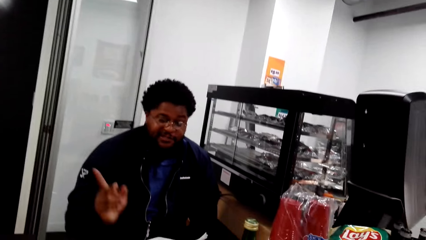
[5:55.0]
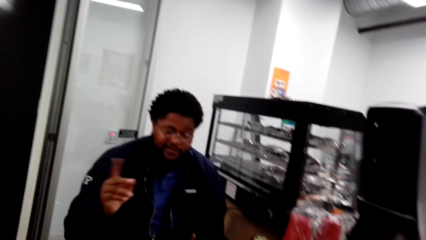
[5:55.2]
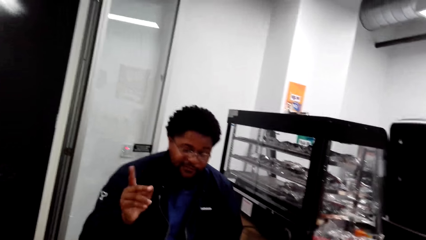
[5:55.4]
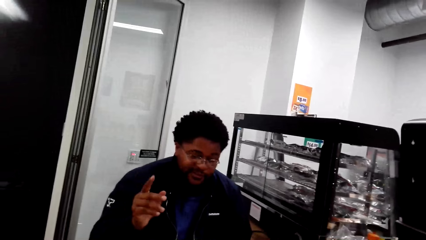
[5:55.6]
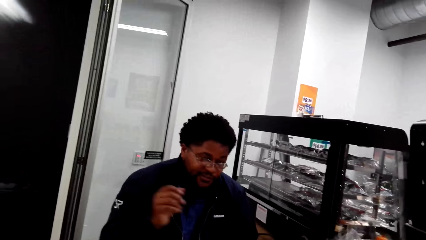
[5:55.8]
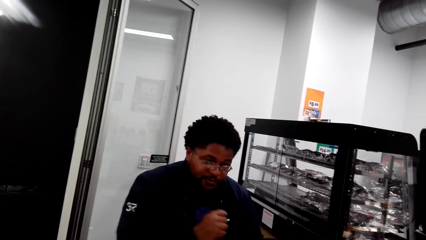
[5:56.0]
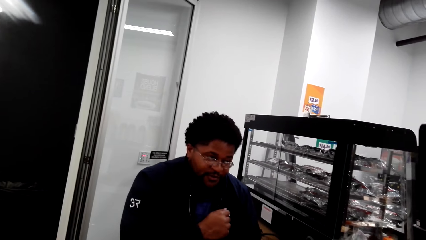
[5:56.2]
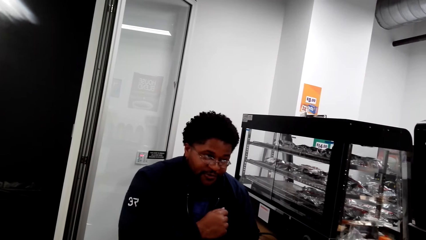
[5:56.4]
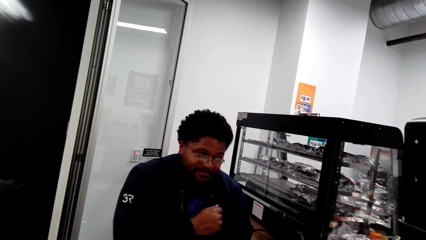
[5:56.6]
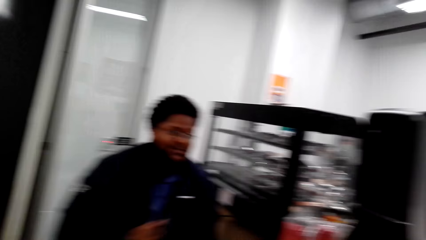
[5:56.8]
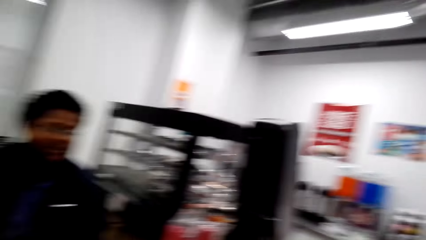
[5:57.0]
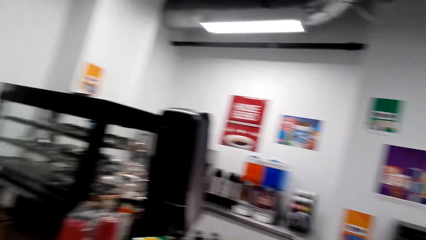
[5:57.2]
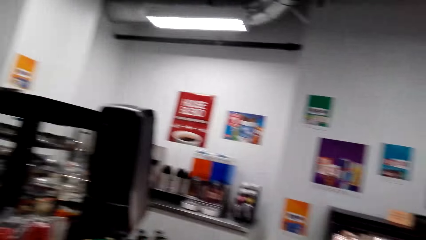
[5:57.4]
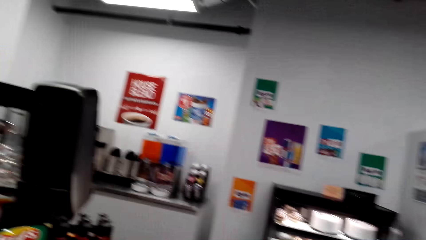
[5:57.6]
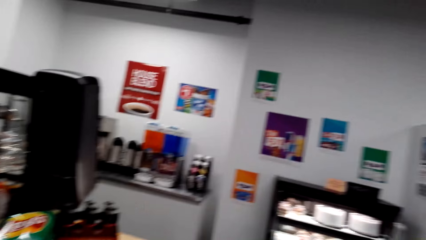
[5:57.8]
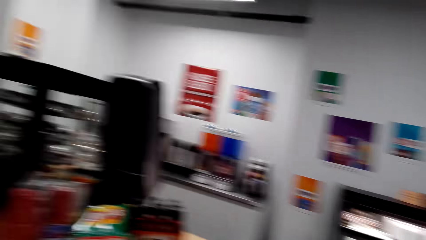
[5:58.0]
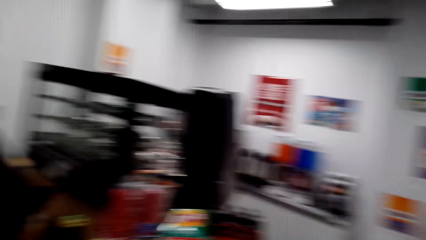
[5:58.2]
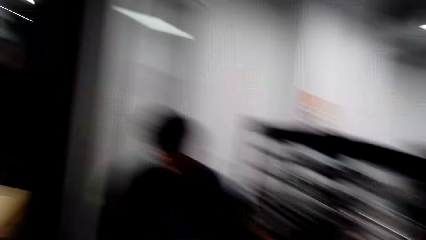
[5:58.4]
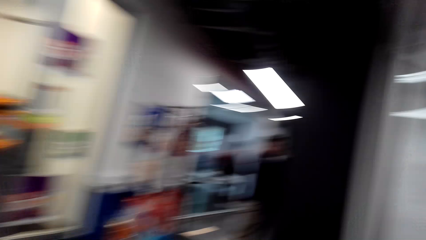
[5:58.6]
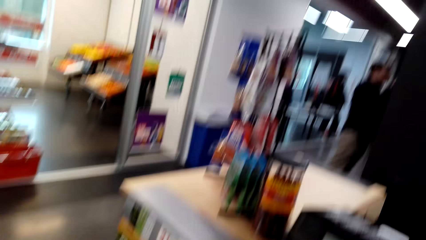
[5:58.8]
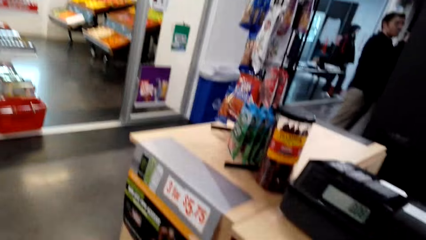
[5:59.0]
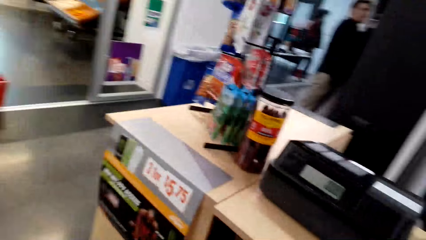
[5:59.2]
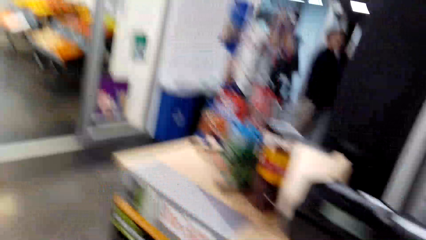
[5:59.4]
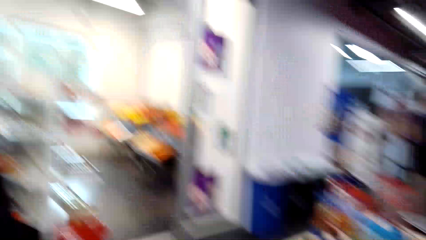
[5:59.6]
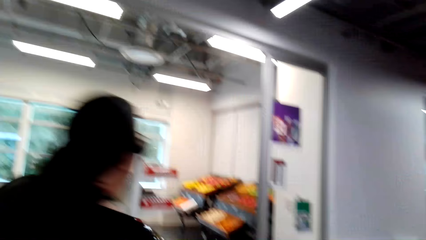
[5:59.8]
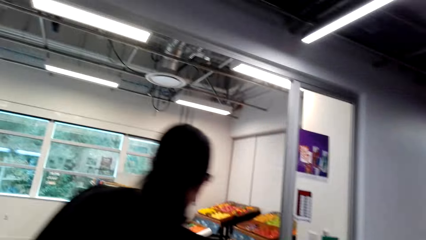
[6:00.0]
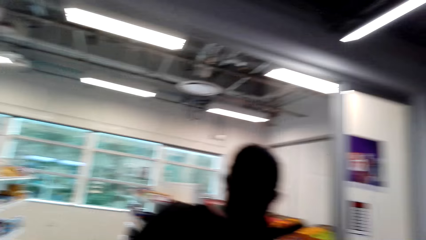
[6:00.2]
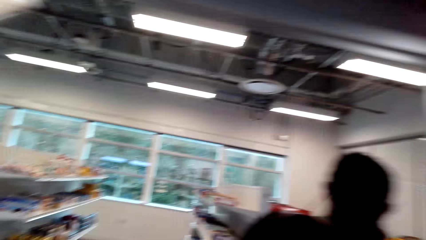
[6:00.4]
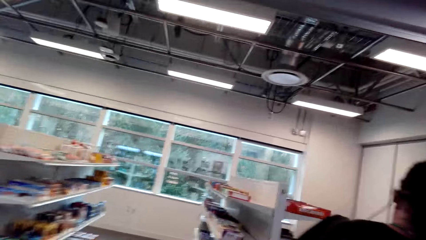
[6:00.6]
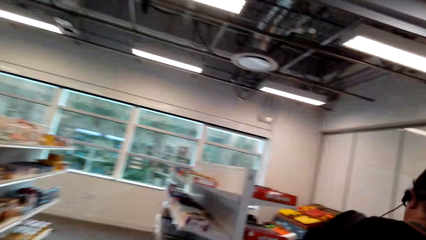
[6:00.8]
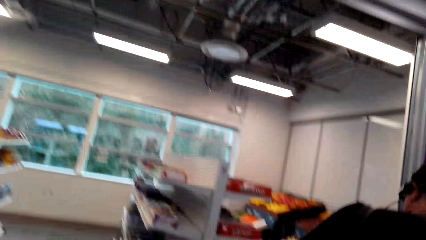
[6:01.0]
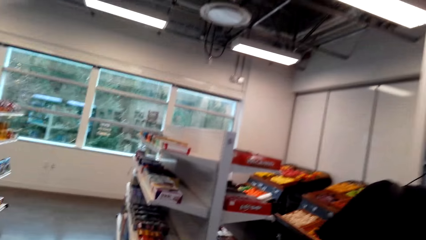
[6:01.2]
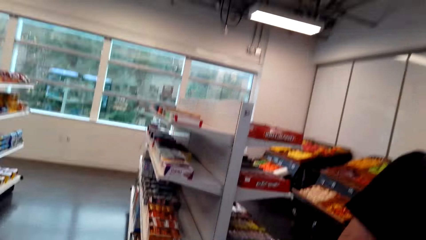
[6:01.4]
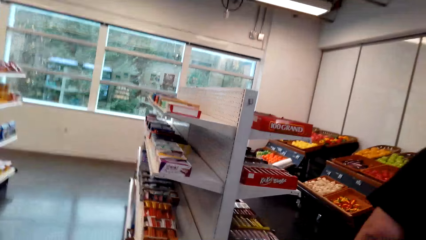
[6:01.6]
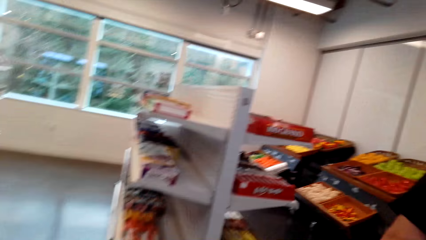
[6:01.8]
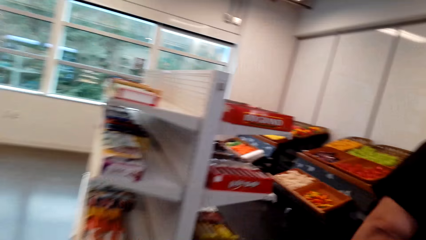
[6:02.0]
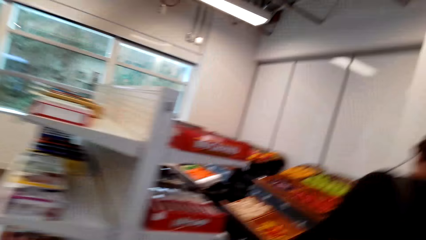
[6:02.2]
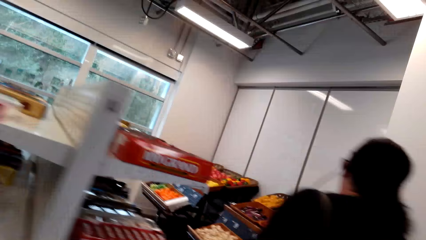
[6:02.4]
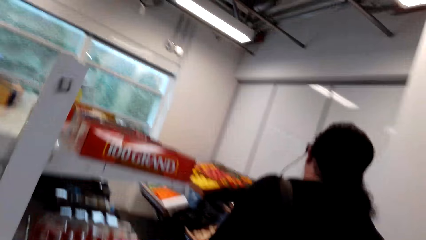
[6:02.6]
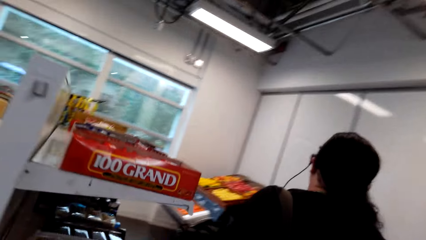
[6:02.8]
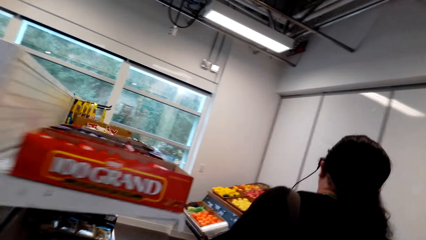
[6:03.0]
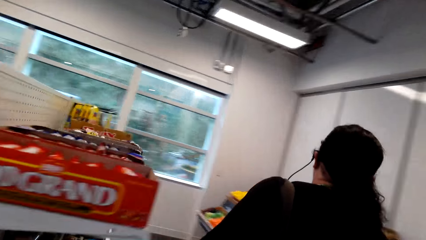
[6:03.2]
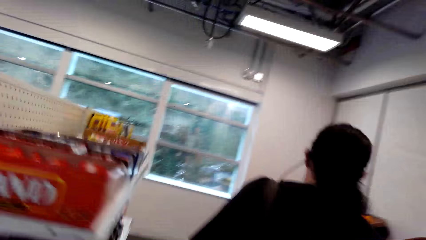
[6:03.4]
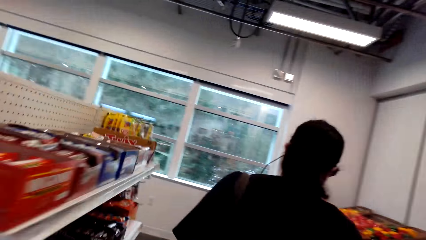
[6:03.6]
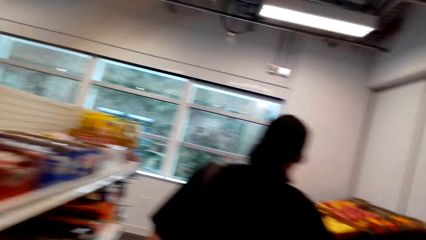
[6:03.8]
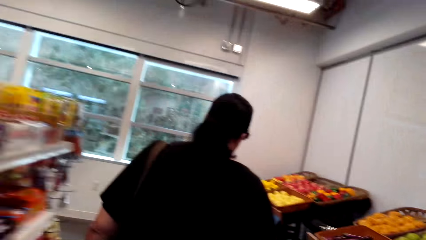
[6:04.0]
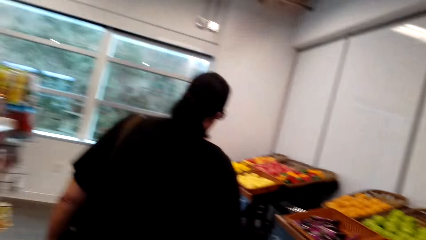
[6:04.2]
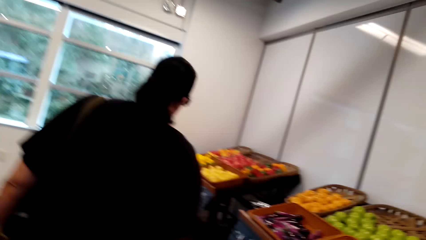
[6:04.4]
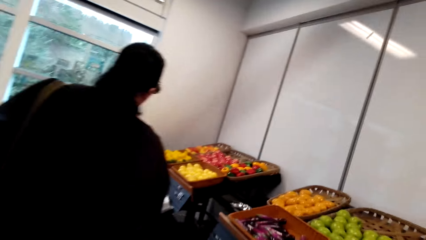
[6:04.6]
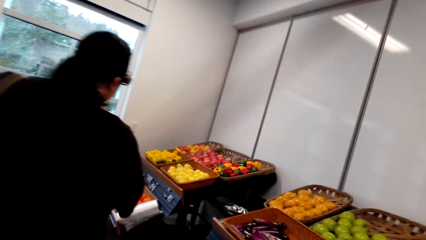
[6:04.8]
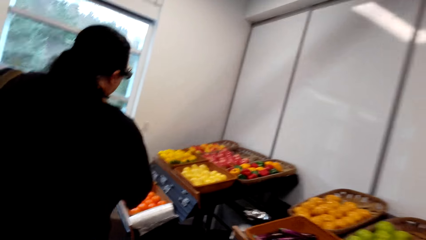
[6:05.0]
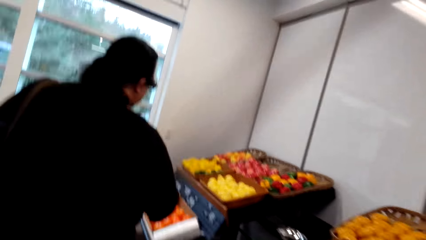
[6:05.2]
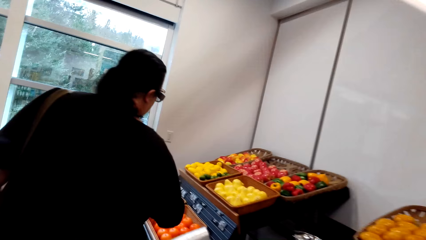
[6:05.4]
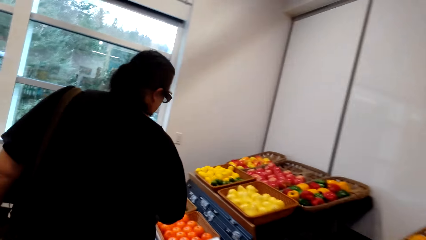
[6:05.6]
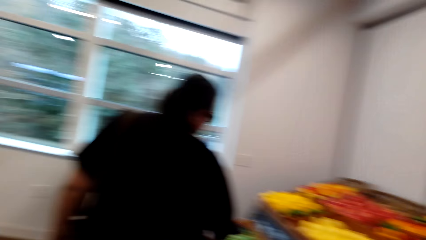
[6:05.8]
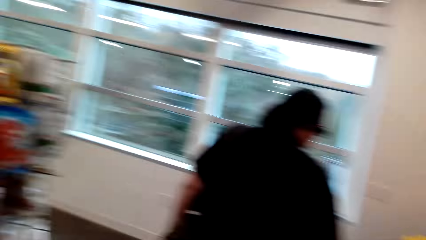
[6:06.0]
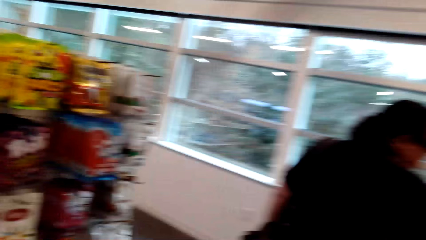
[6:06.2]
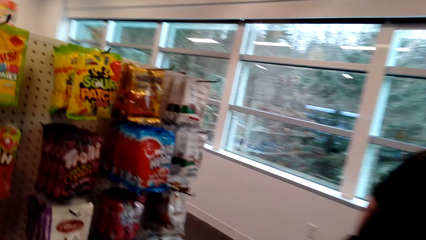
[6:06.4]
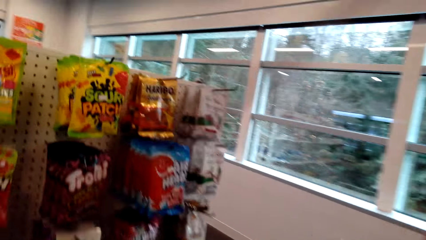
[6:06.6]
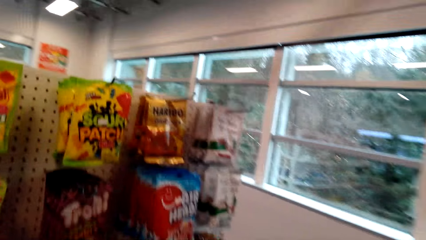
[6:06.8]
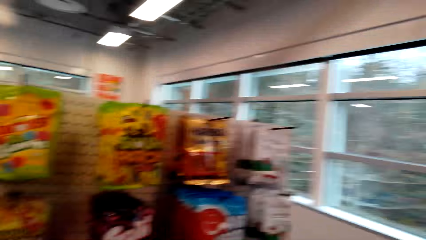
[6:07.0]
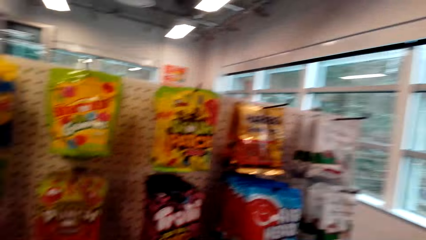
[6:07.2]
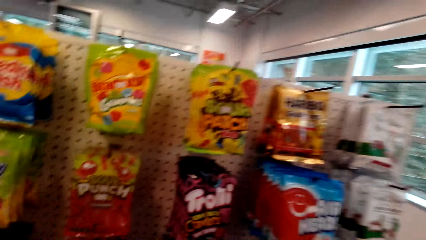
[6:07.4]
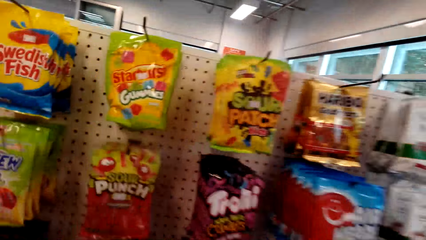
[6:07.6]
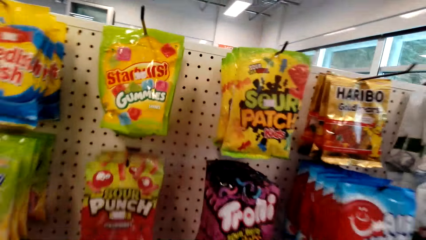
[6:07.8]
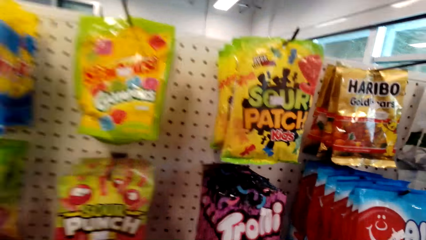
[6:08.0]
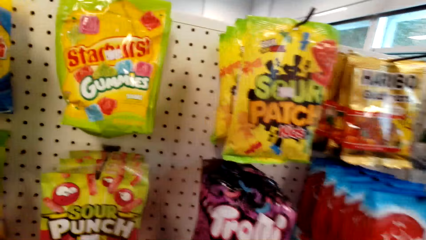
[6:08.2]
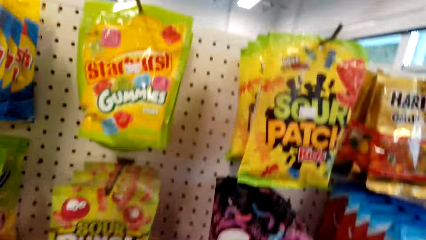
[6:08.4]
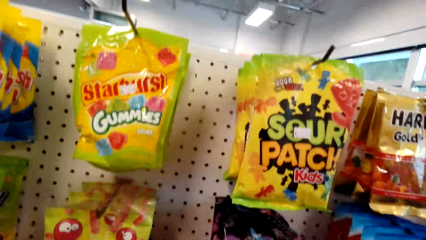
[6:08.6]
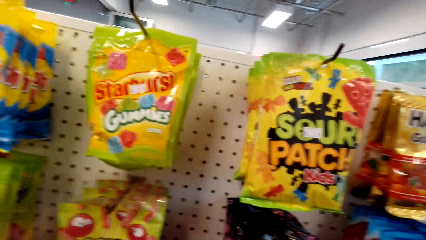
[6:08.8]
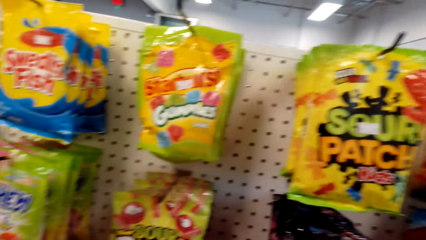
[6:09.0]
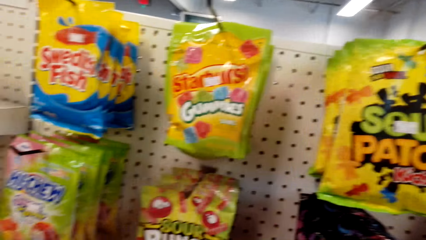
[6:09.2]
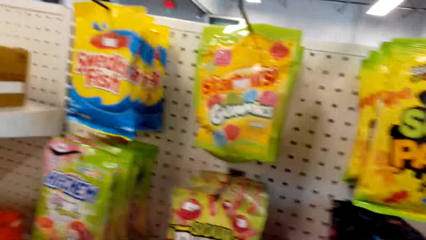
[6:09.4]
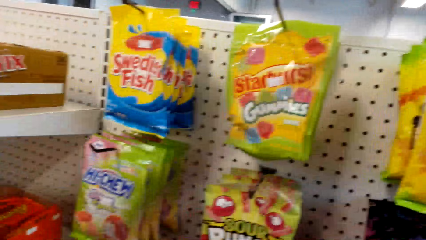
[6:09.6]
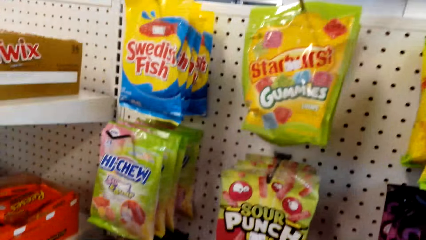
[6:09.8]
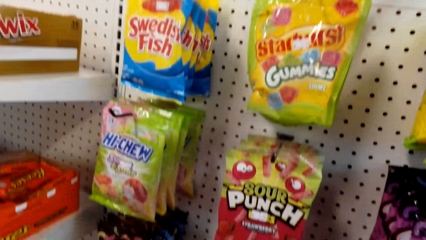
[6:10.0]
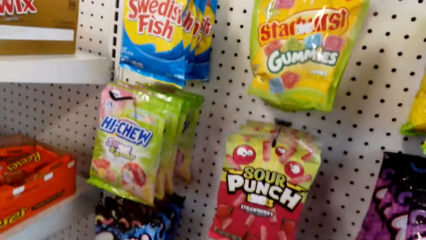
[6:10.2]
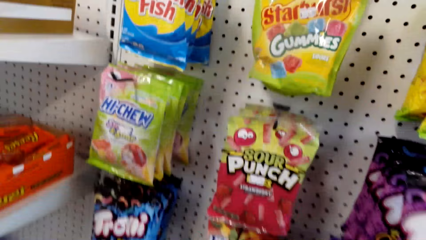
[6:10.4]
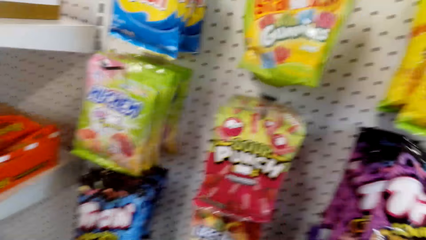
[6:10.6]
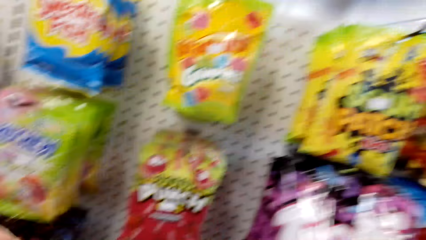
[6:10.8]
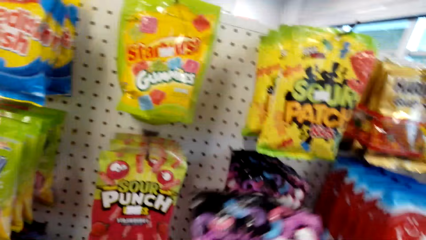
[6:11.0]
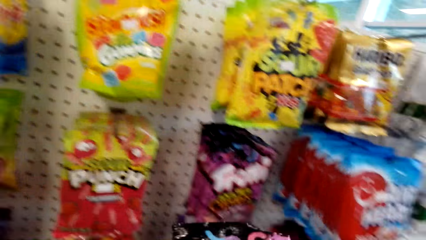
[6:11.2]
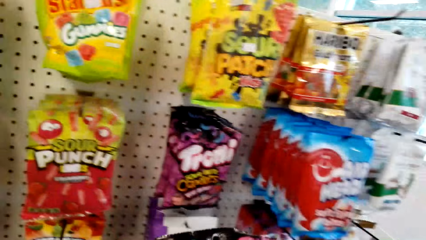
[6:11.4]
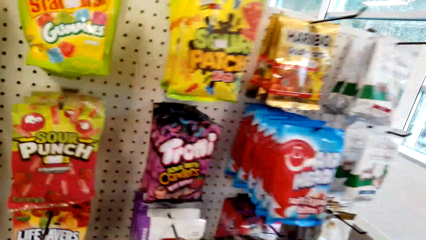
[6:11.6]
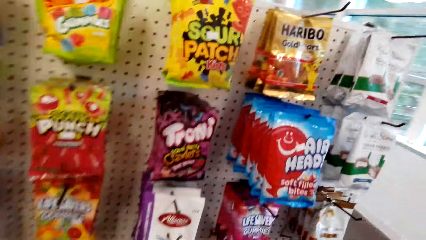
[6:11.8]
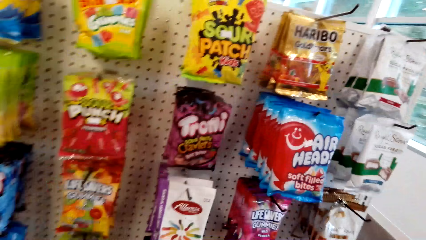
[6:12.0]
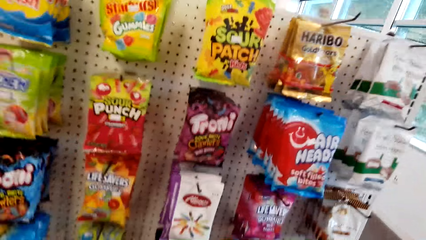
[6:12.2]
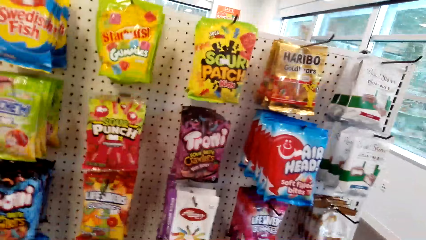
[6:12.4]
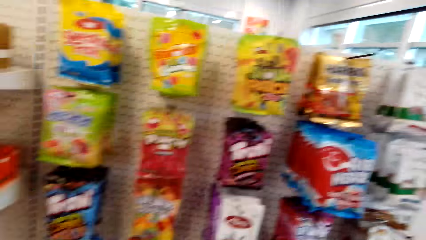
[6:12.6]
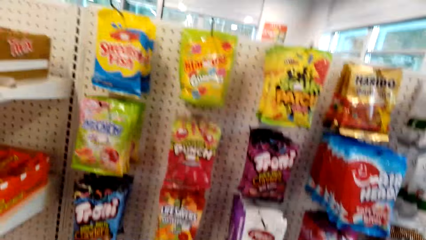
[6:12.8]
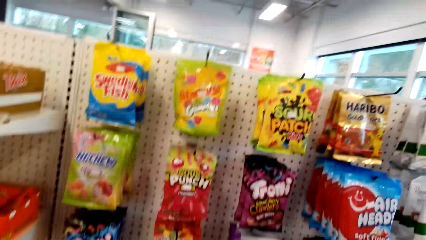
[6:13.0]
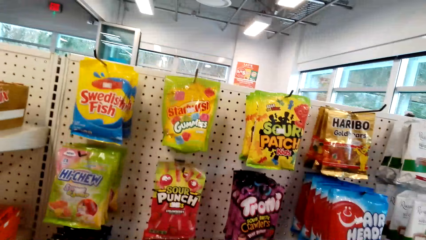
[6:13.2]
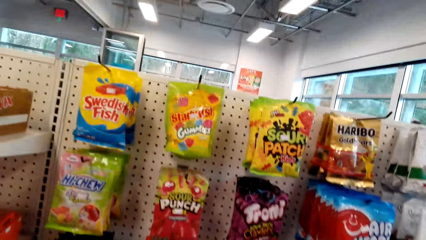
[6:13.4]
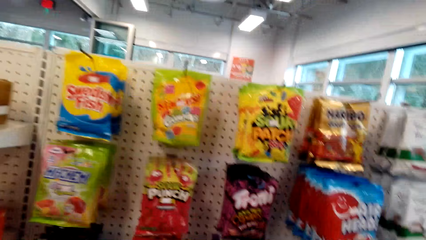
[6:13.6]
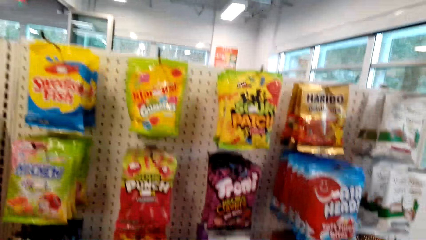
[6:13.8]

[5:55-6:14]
A man converses with the camera wearer. The camera wearer looks around the supermarket. They walk around the supermarket. They take Trolli Crawlers from the metal bar. They converse with a woman.
